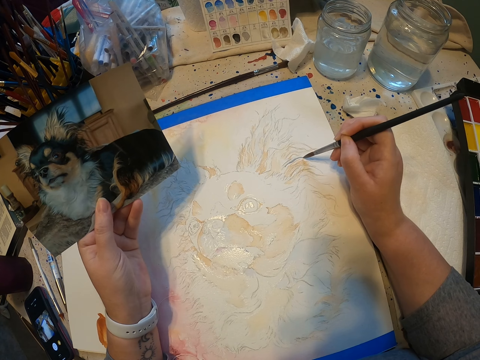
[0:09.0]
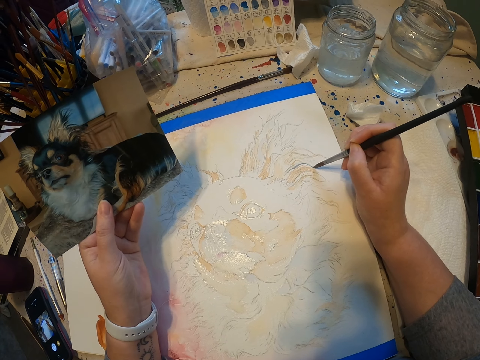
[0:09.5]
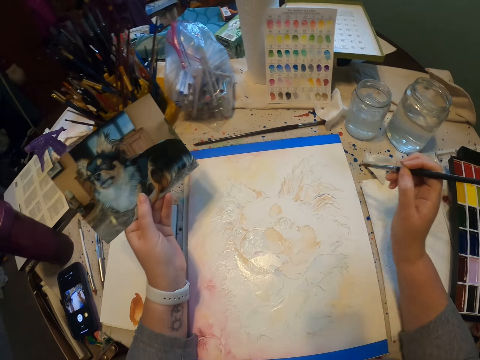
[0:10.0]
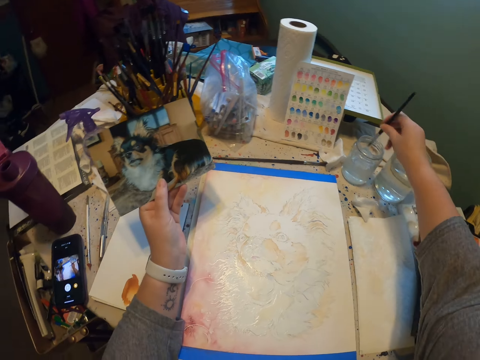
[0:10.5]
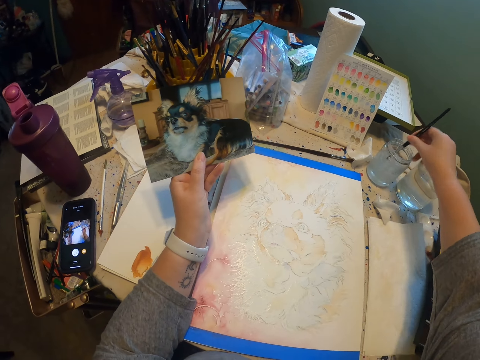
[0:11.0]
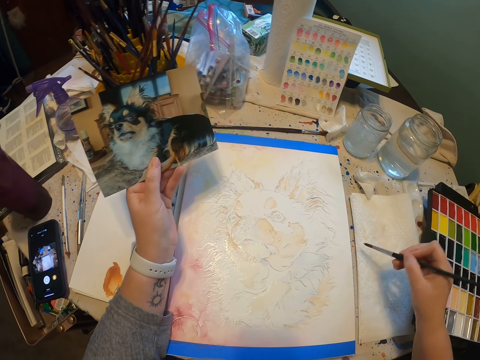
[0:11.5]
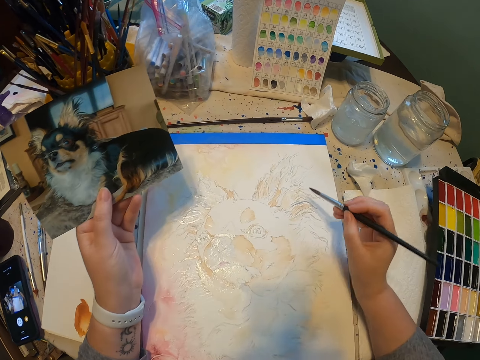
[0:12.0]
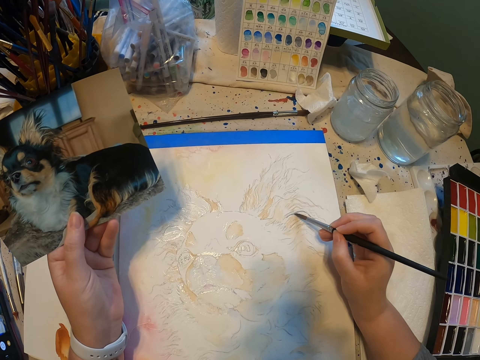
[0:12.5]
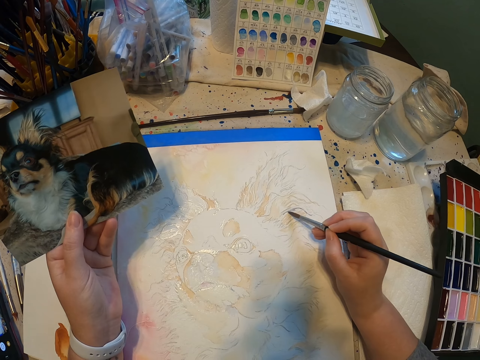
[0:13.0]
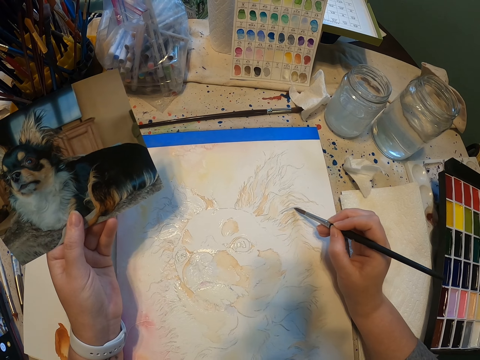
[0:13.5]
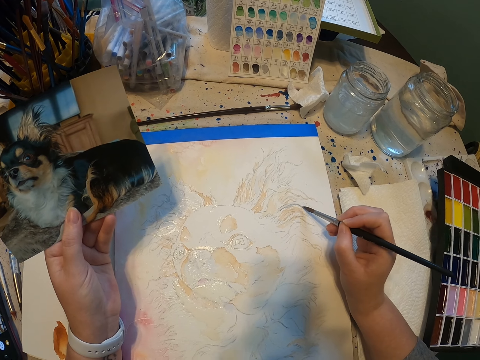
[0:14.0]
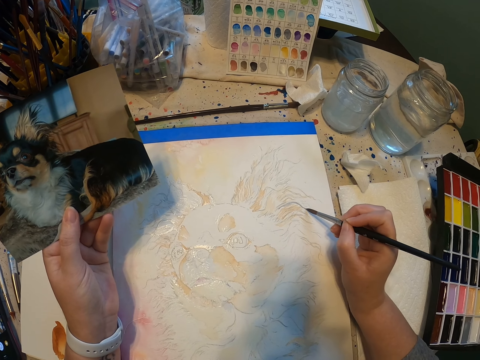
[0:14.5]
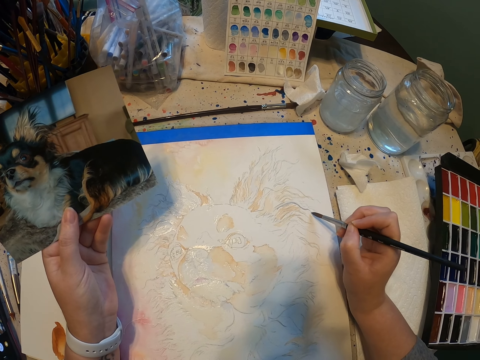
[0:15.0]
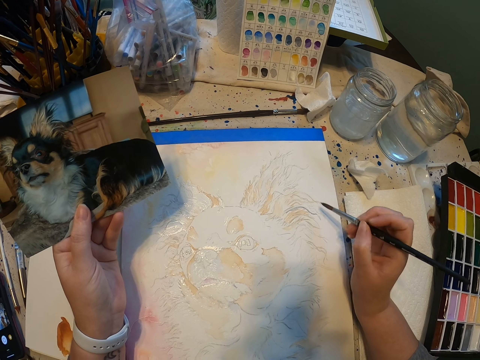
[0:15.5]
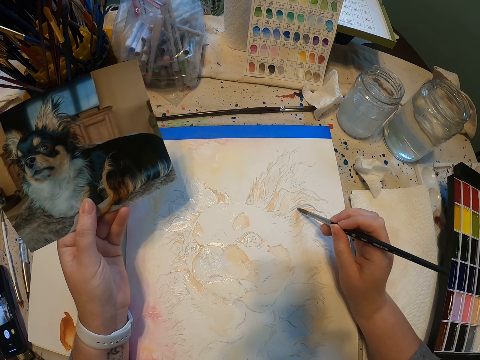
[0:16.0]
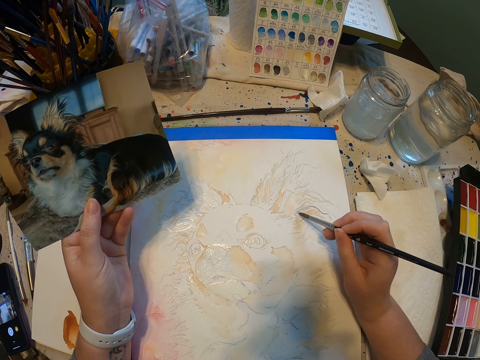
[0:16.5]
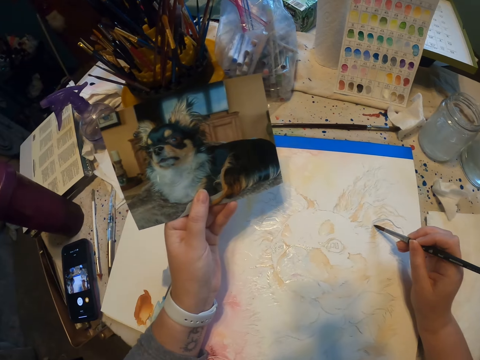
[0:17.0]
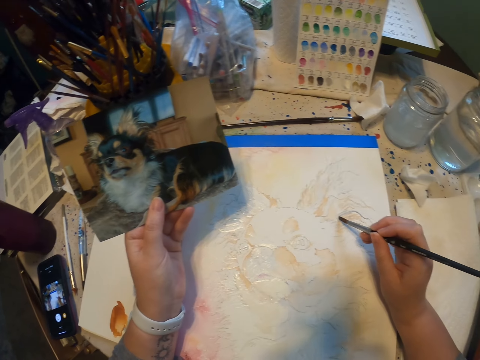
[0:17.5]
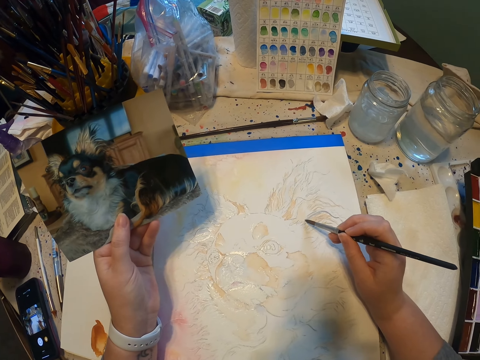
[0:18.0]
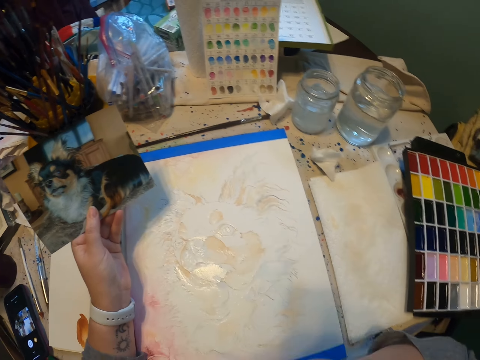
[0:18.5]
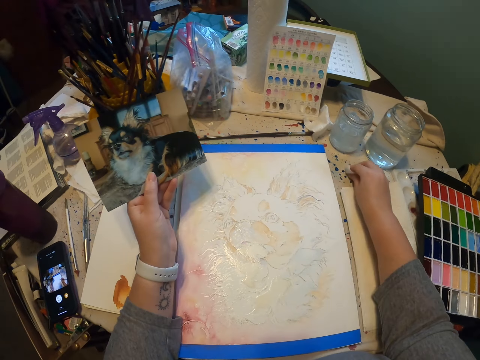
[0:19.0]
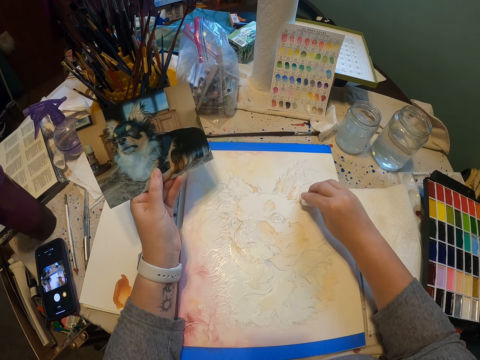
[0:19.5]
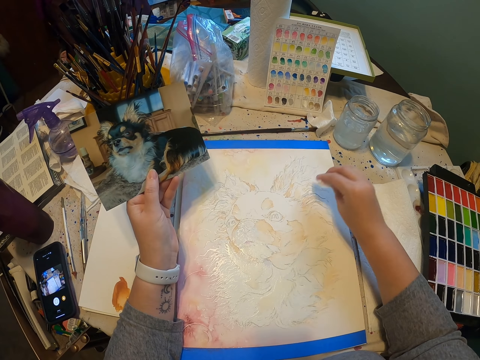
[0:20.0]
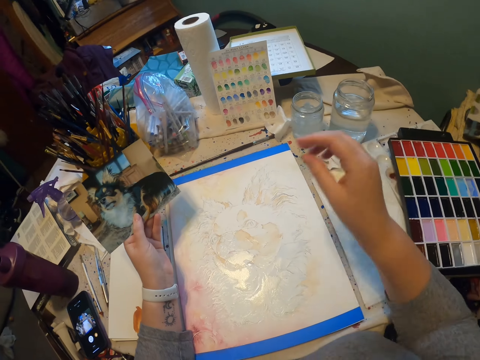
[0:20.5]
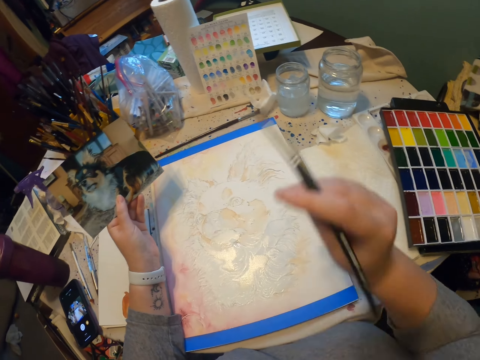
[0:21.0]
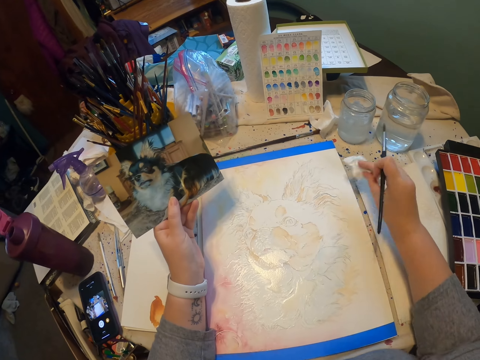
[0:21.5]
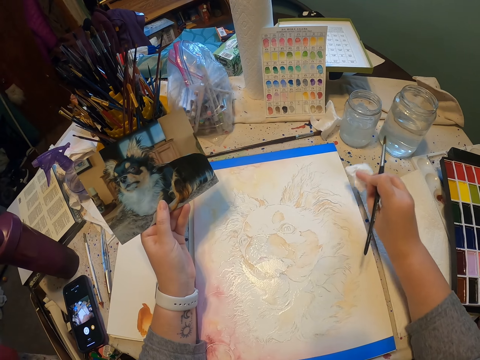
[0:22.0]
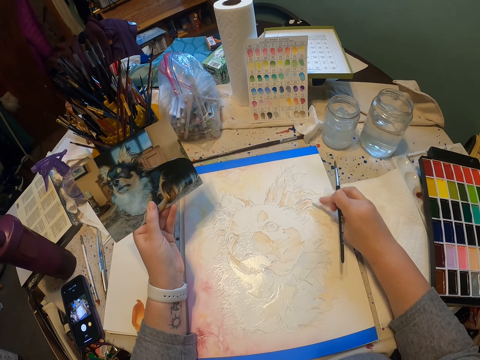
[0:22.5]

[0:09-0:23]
The camera wearer dips the paint brush in the water can. They paint a dog on the paper. They pick up a cloth. They dip the cloth on the picture.

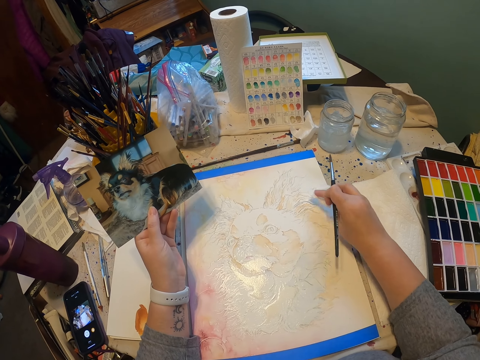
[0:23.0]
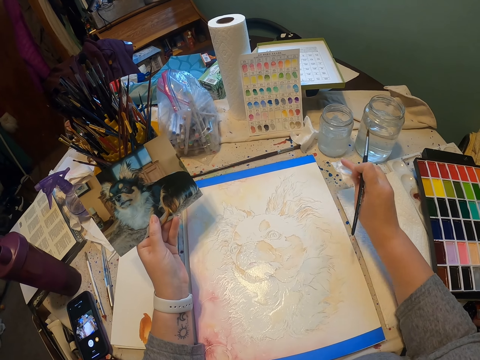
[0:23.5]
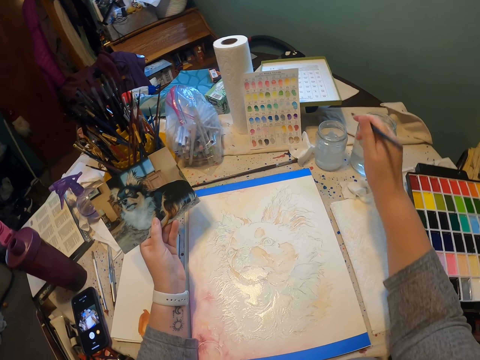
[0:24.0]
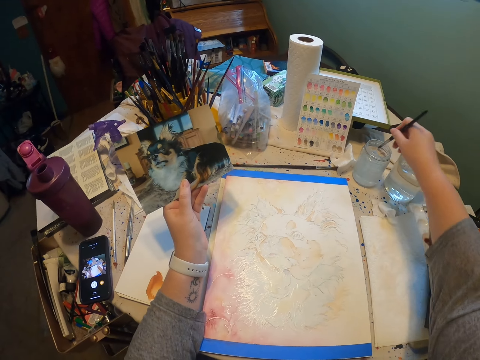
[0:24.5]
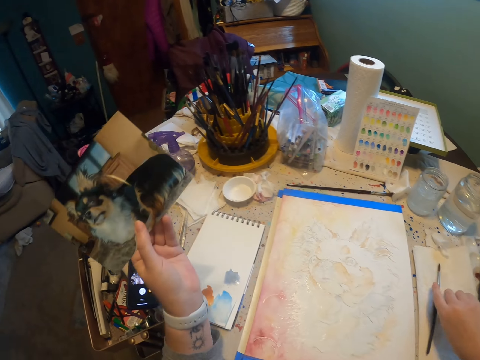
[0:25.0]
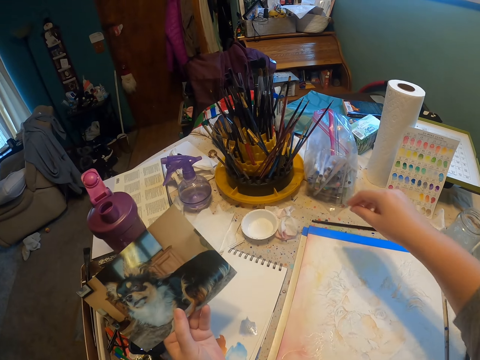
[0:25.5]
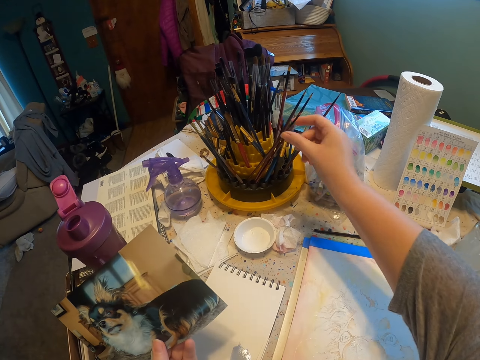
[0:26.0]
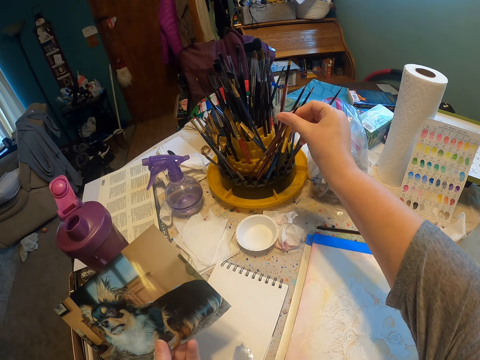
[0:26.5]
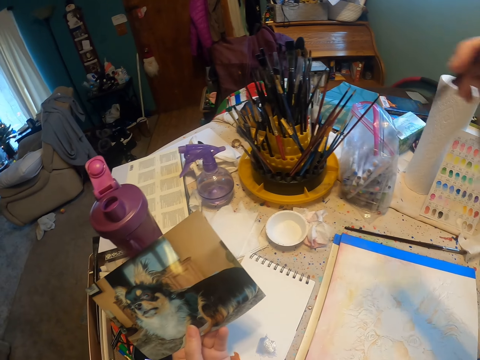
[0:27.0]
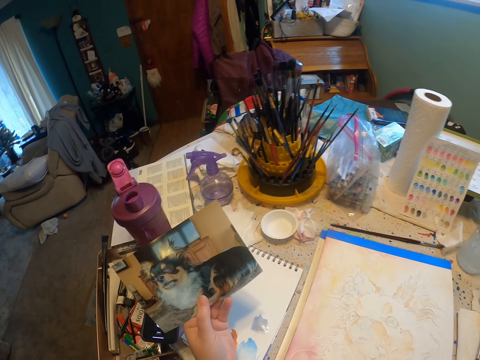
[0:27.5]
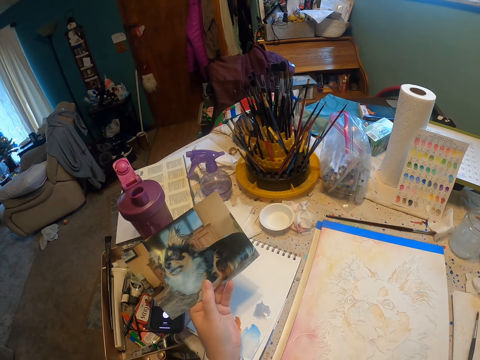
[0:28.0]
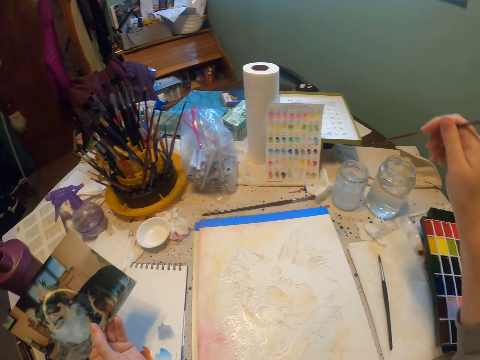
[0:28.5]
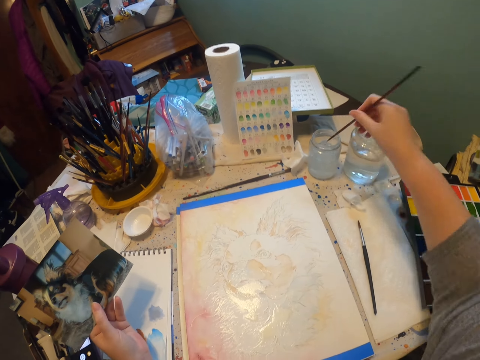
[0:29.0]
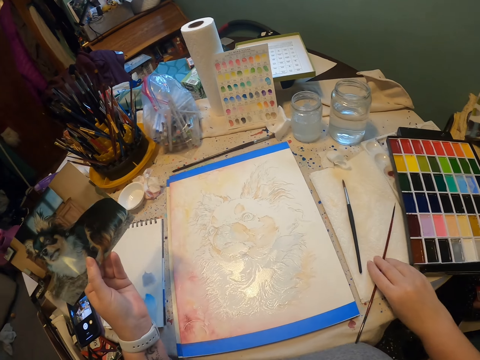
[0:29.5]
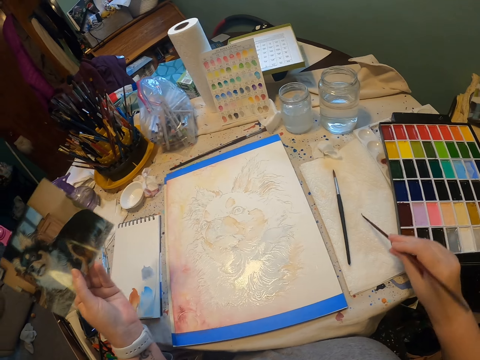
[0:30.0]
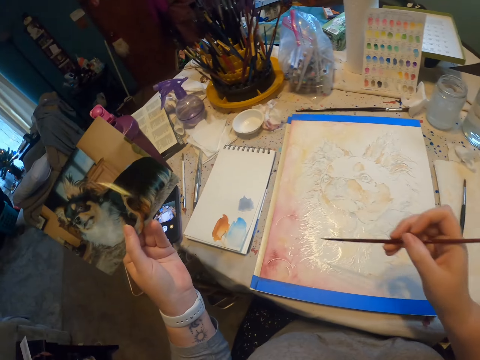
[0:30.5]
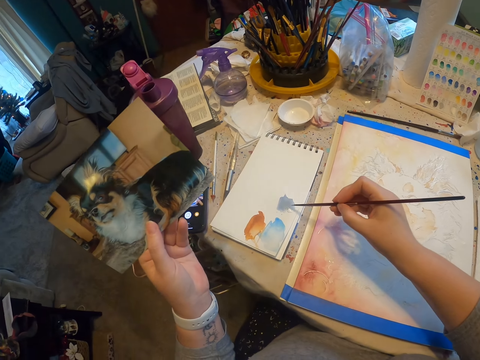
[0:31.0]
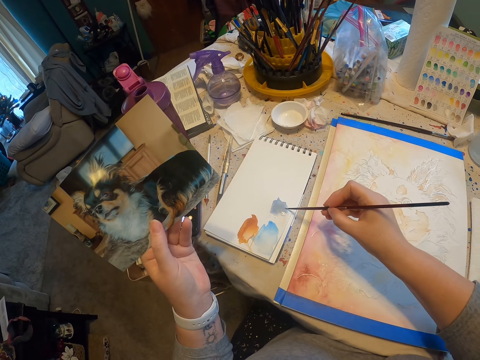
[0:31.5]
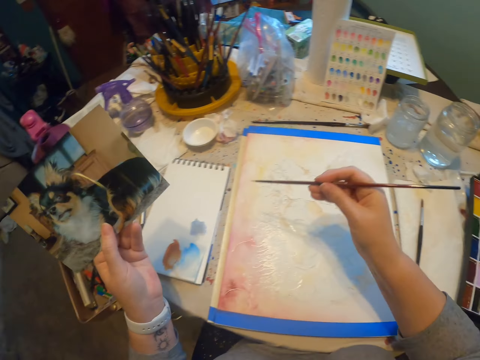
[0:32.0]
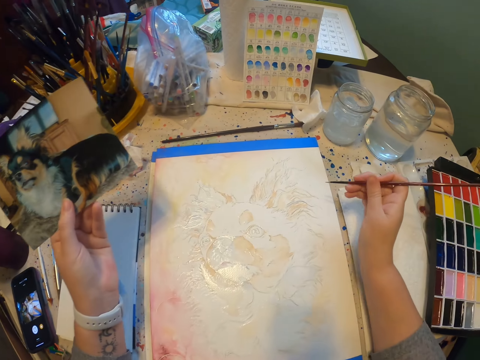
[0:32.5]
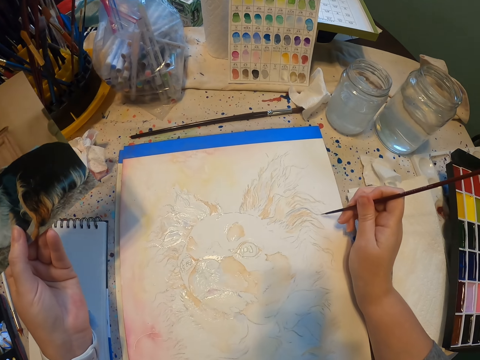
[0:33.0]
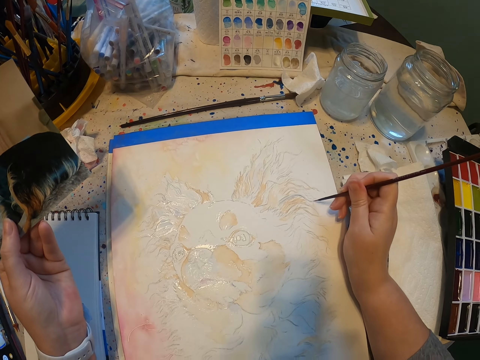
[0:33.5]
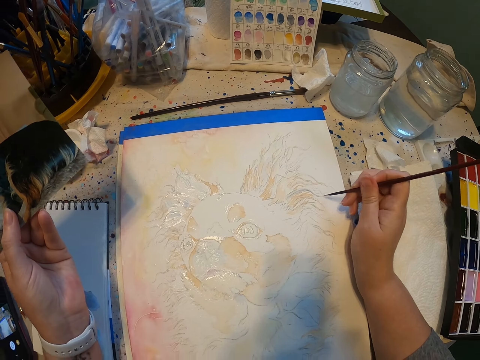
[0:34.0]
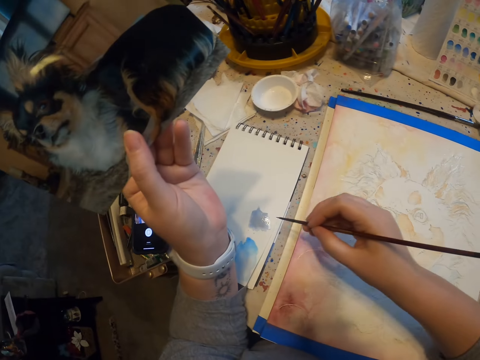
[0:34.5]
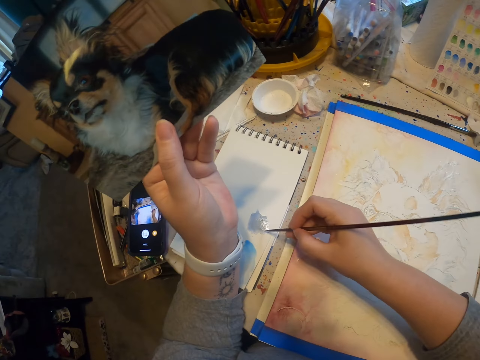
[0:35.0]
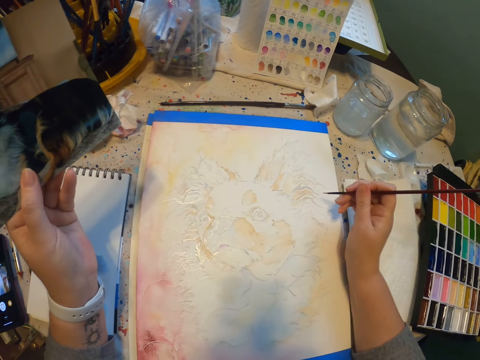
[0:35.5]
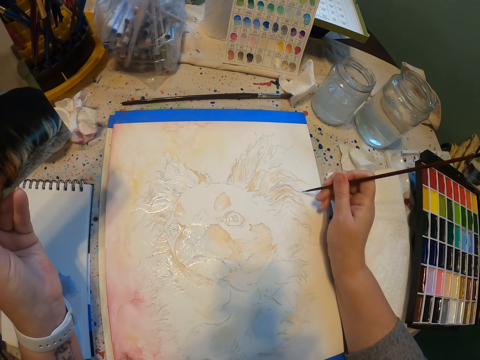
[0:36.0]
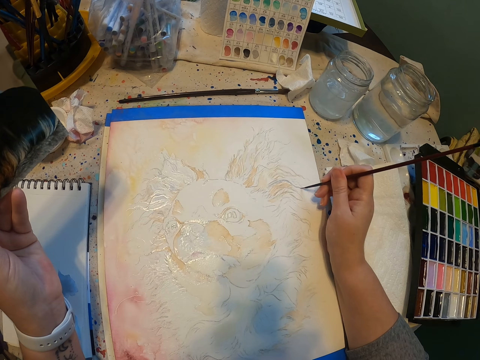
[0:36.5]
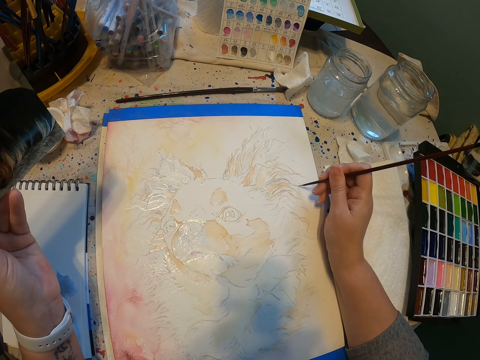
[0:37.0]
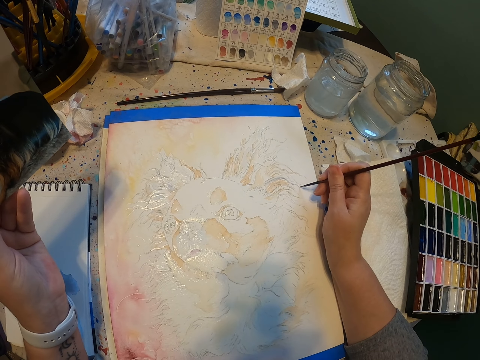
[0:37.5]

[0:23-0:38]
The camera wearer dips the painting brush into something. They put the brush on the table. They pick up another brush. They pick paint from the brush holder. They dip the painting brush into something. They rub the brush on the paint. They touch the paint on the paper with the paint brush. They paint a dog on the paper using the painting brush.
